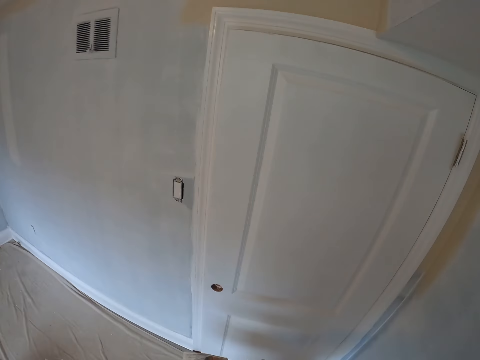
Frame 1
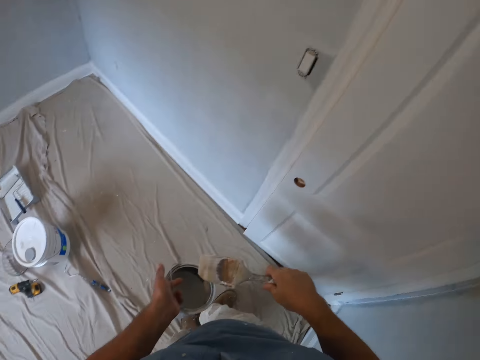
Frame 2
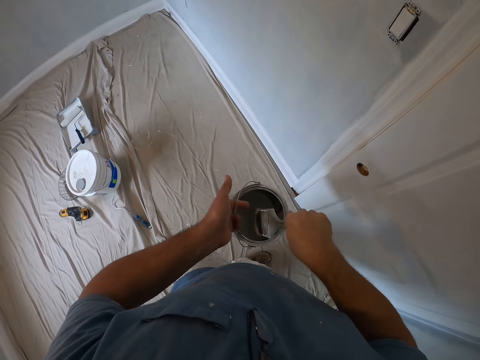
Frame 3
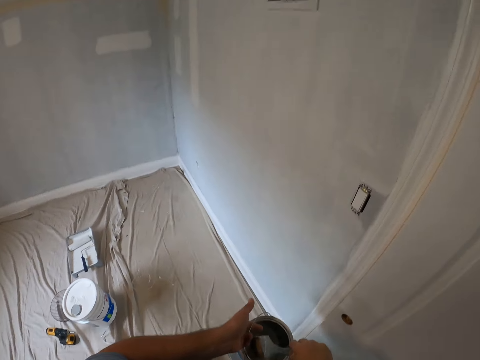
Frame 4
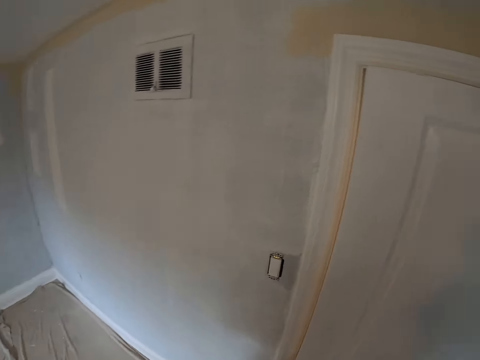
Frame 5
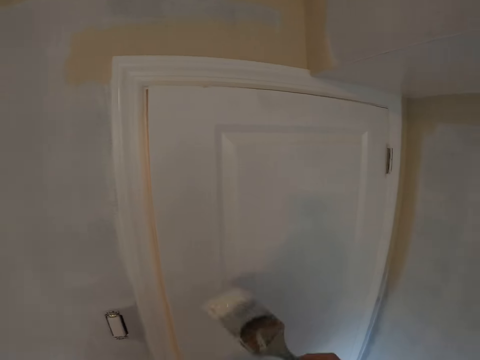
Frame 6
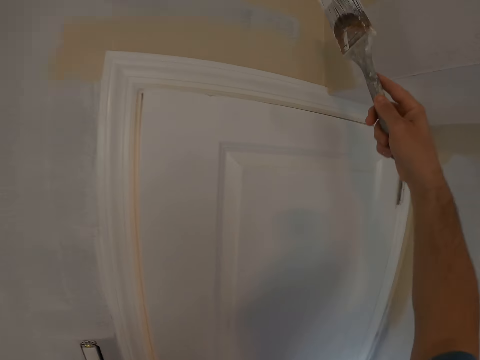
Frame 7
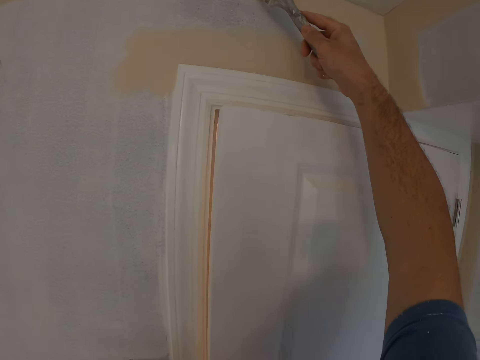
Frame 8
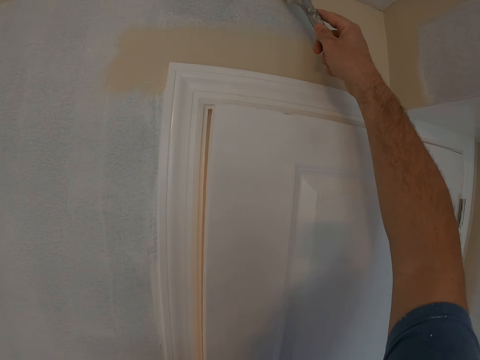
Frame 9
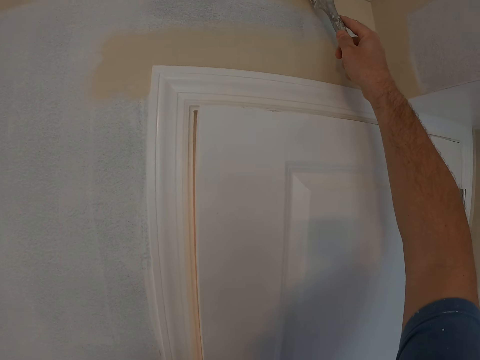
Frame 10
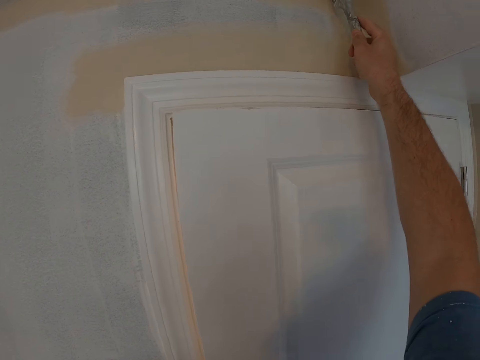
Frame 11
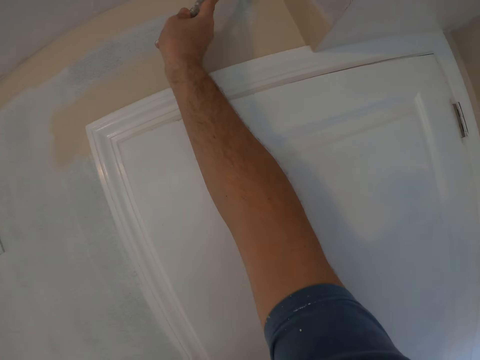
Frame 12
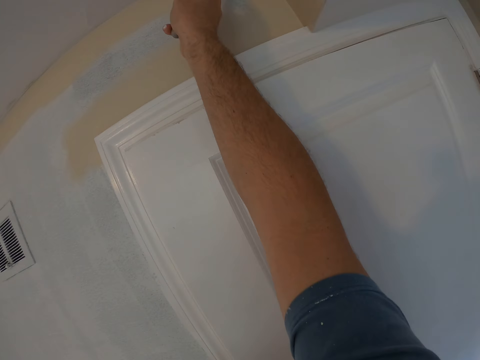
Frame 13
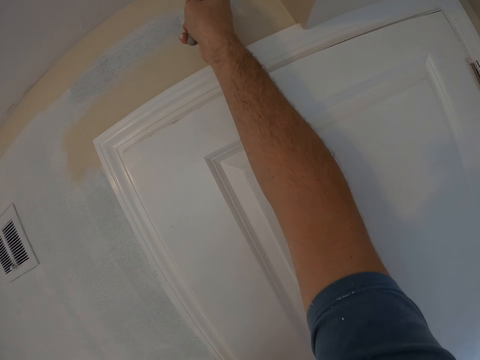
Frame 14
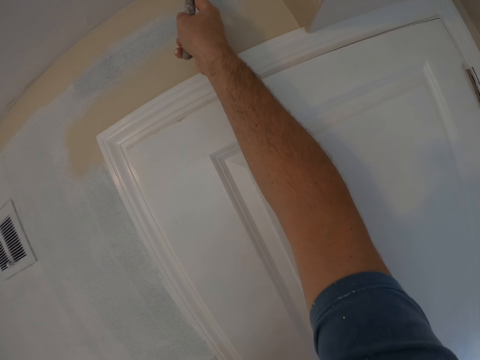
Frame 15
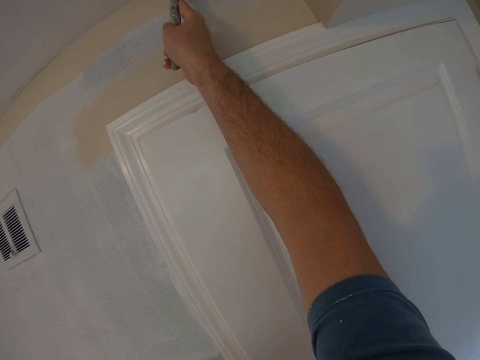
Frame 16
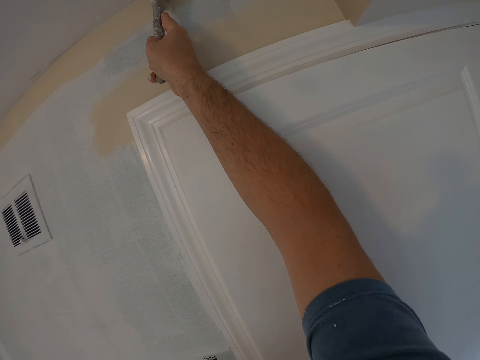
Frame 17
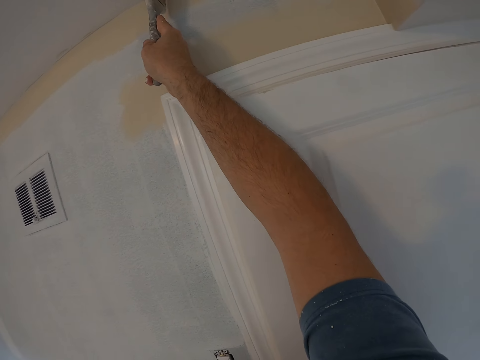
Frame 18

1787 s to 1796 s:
The camera wearer dips the paintbrush in the paint can. They paint the ceiling with the paintbrush.

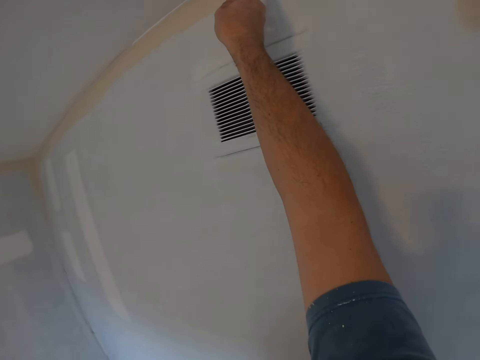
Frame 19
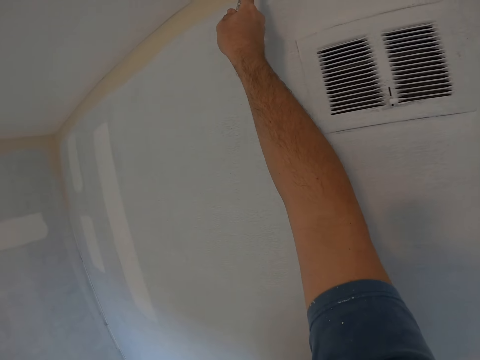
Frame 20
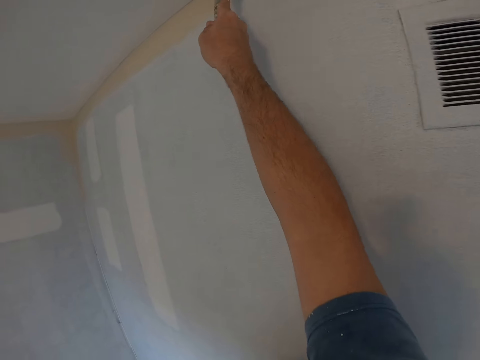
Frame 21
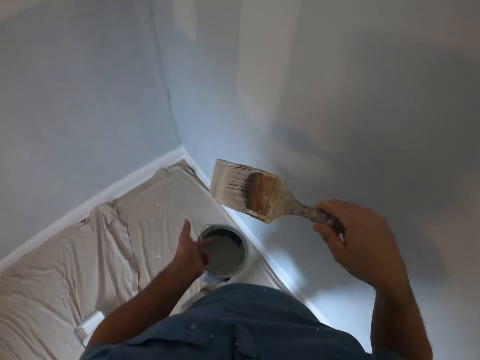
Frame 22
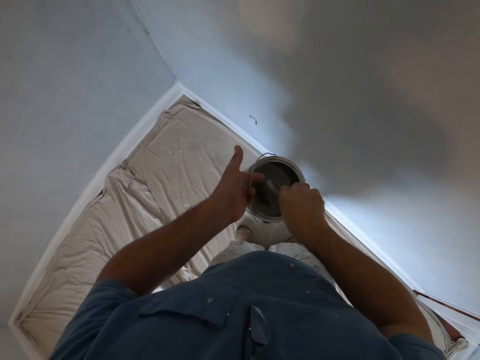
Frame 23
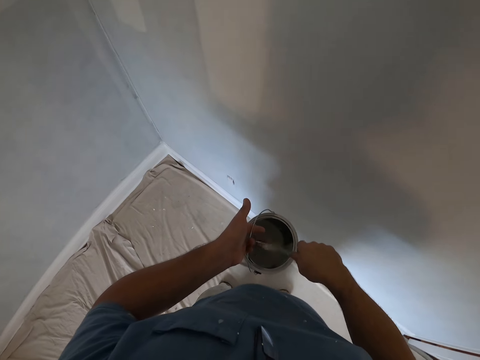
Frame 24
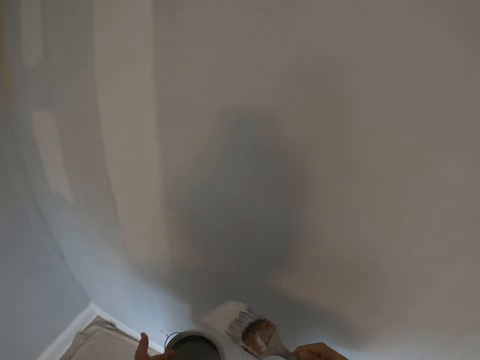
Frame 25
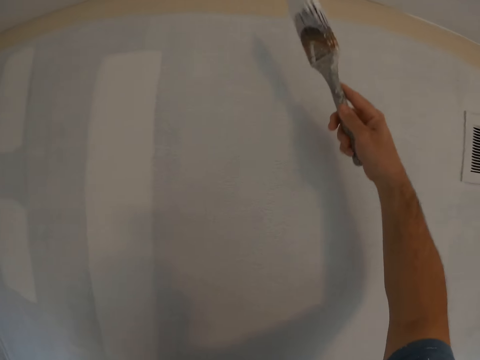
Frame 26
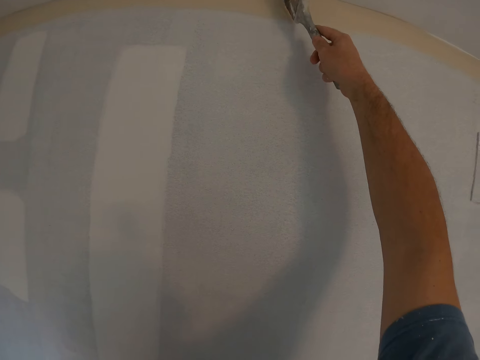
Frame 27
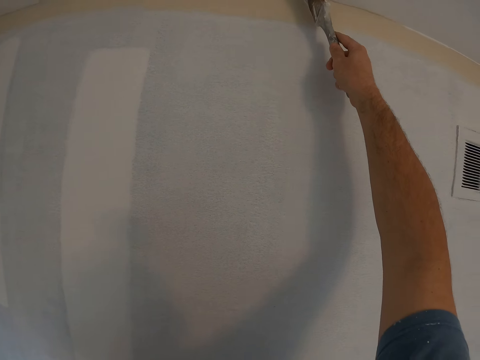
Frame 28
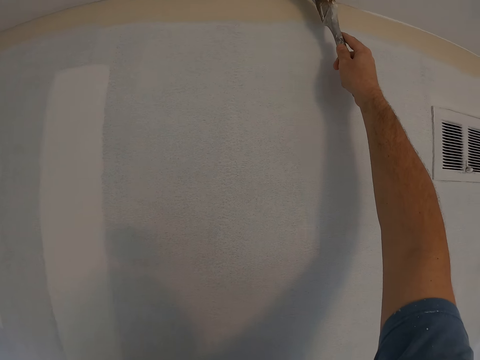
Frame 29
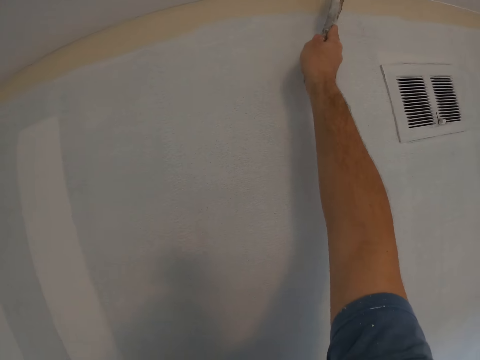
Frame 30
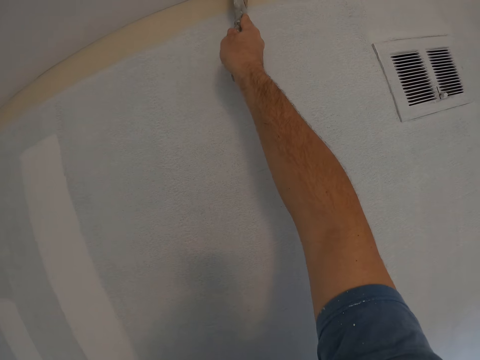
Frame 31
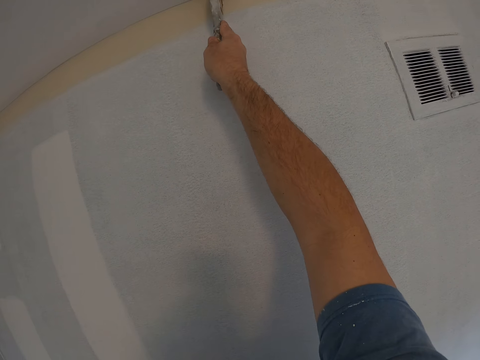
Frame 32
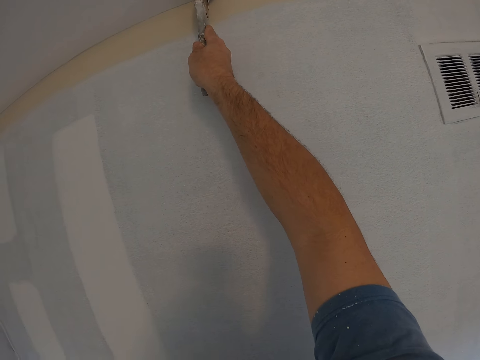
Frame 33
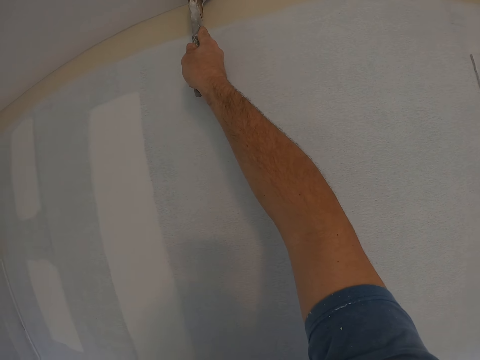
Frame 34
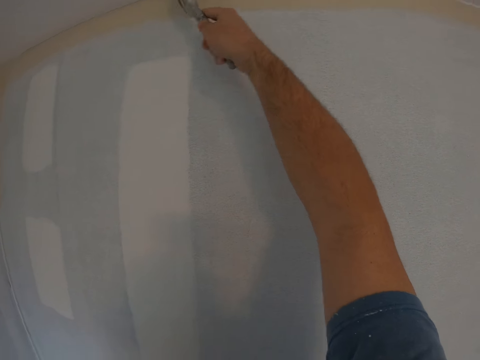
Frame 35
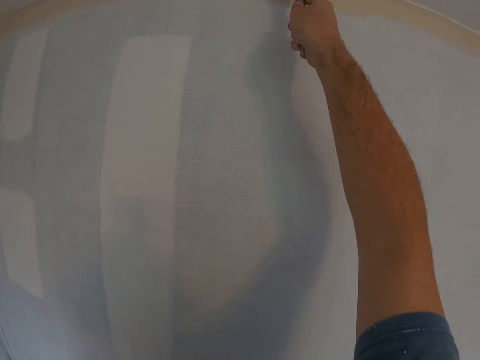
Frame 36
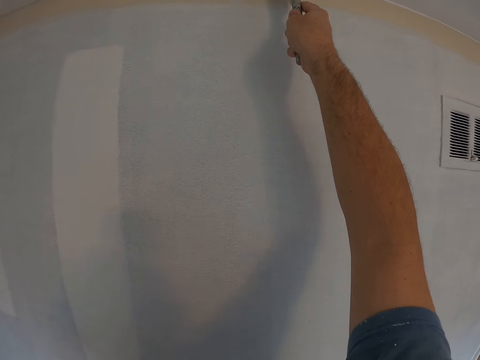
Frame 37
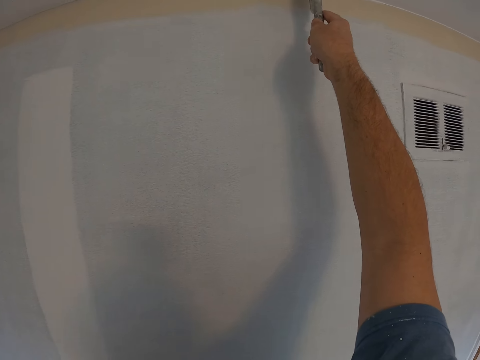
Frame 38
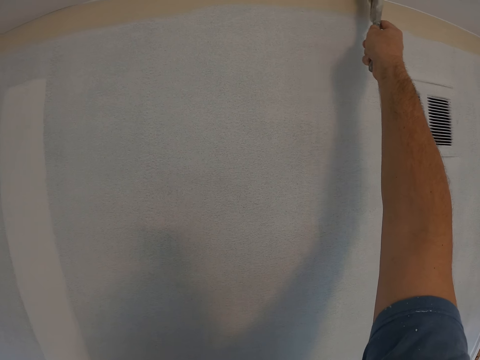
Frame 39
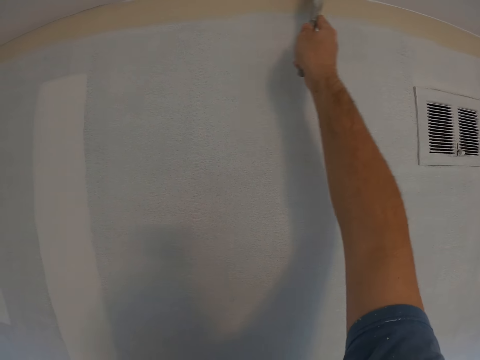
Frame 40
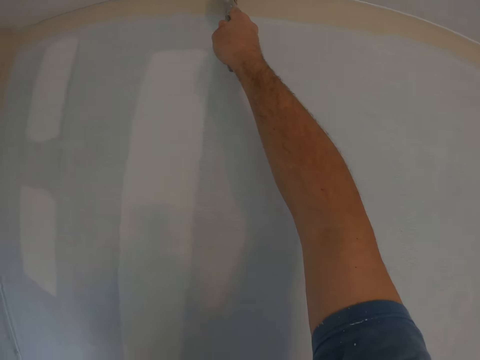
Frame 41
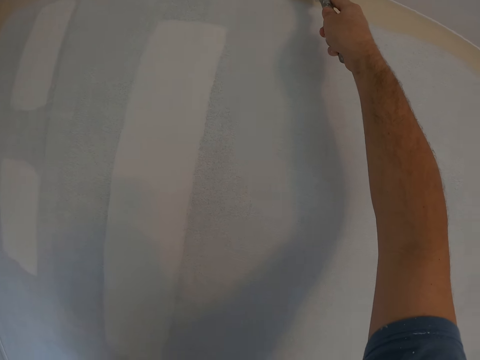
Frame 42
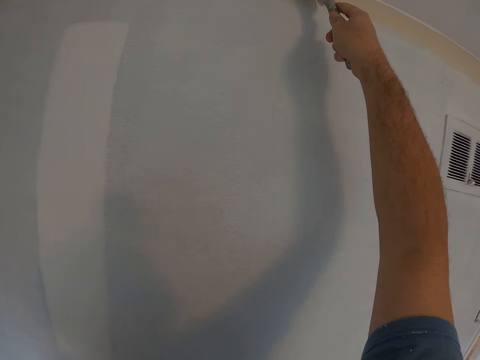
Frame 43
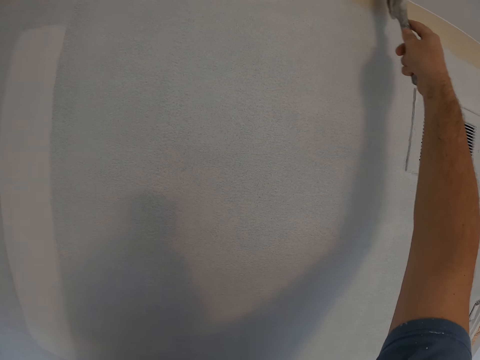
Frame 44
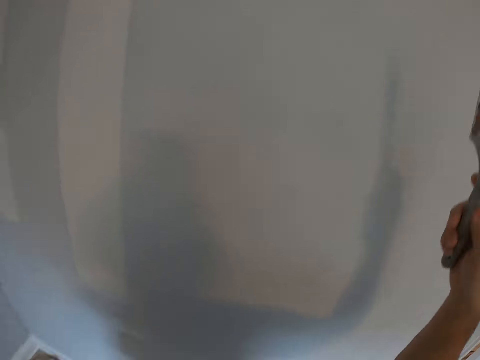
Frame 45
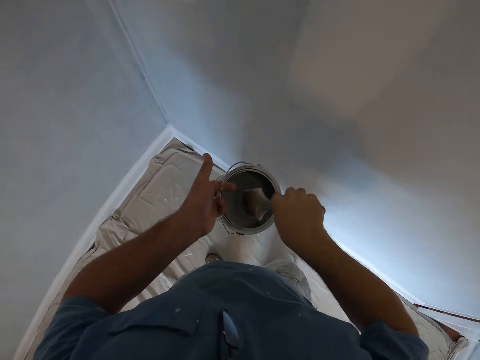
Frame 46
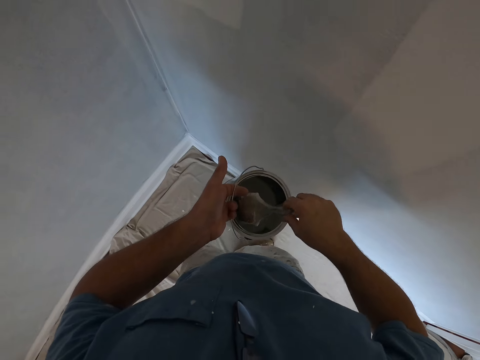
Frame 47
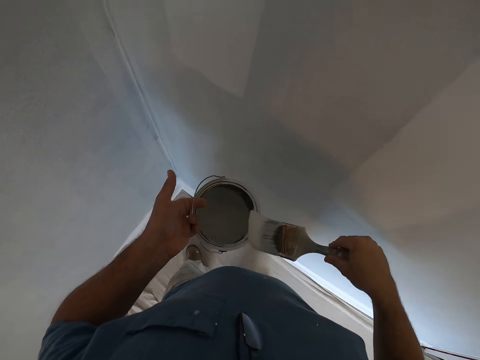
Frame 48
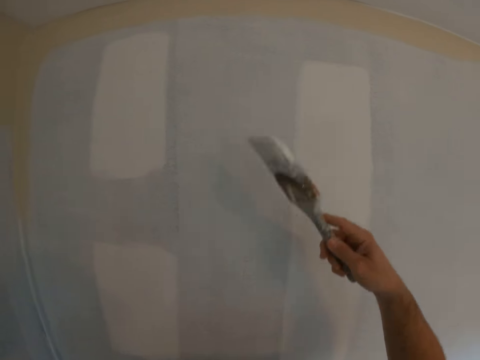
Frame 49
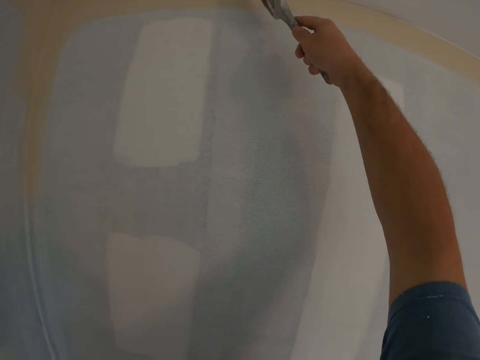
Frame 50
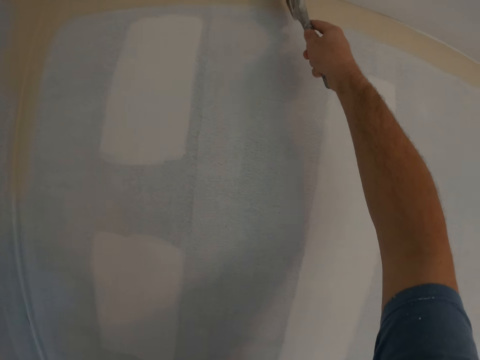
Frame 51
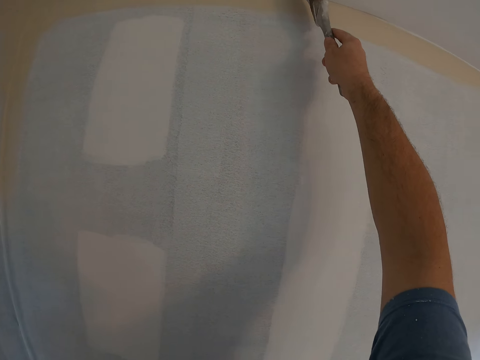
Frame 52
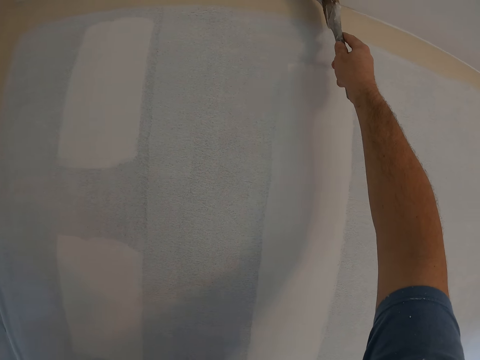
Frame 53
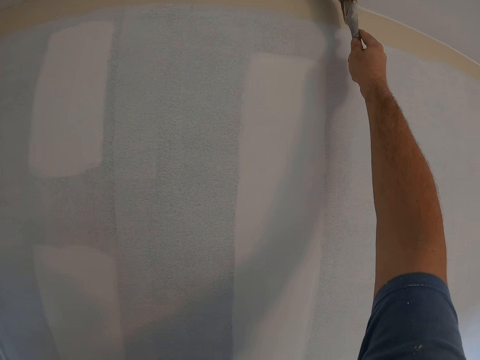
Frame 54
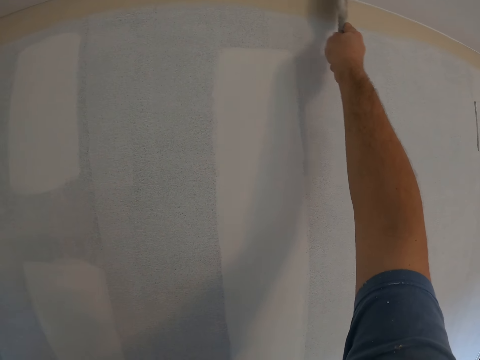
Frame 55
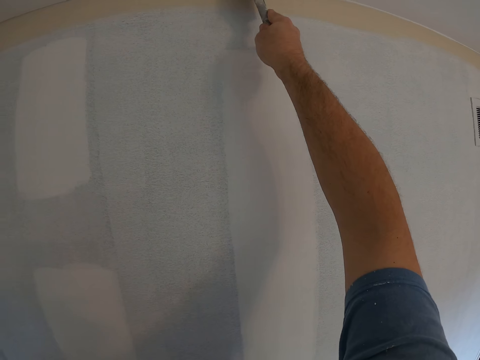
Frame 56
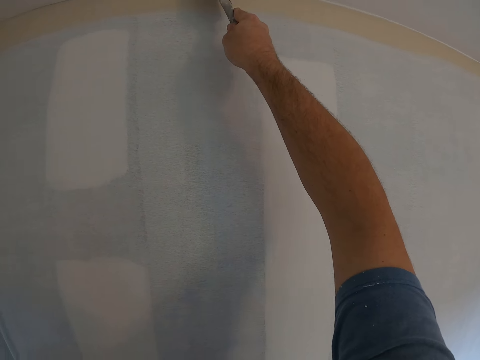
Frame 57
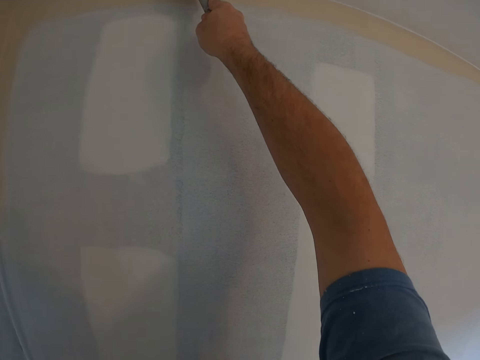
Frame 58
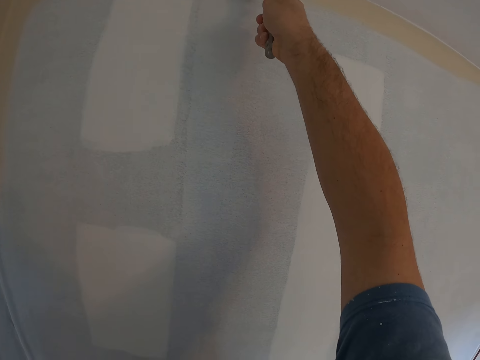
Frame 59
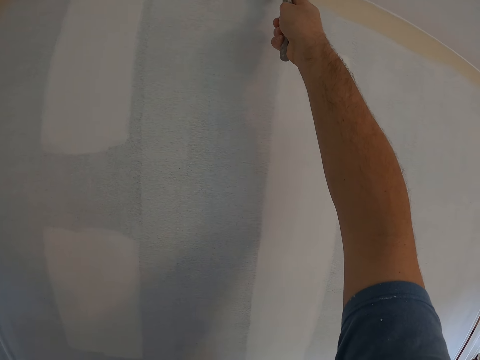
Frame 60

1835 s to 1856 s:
The camera wearer dips the paintbrush in the paint can. They paint the ceiling with the paintbrush. They dip the paintbrush in the paint can, wipe the paintbrush on the paint can, move around and paint the ceiling with the paintbrush.
